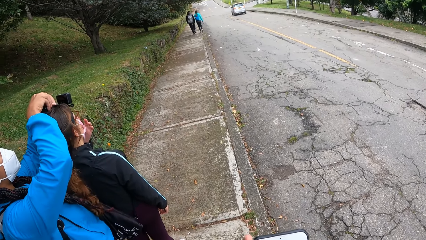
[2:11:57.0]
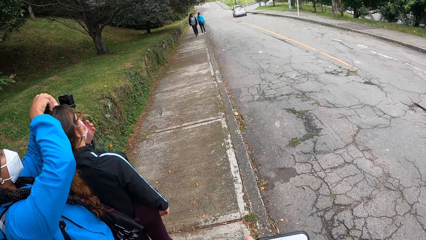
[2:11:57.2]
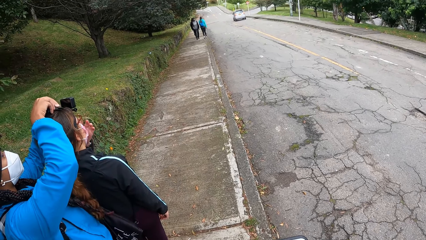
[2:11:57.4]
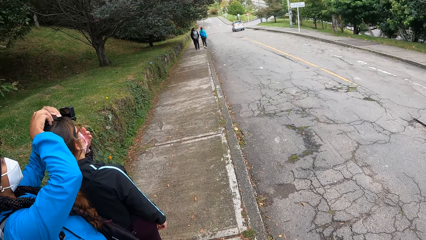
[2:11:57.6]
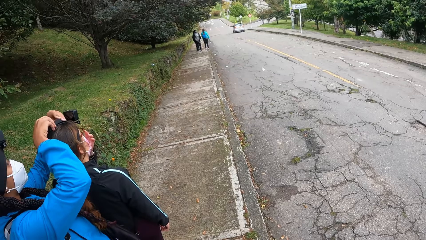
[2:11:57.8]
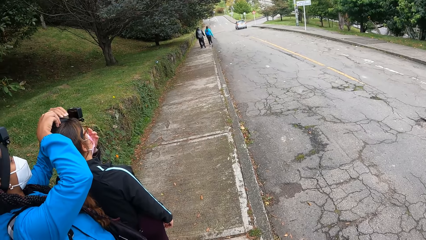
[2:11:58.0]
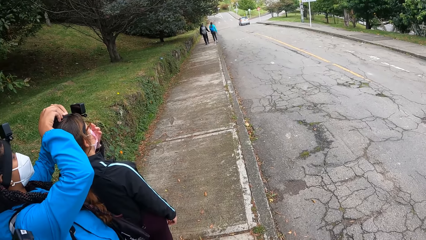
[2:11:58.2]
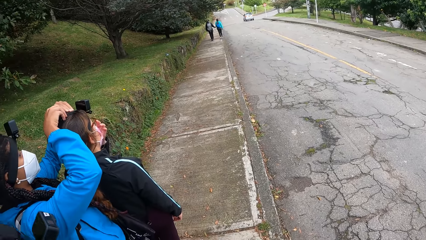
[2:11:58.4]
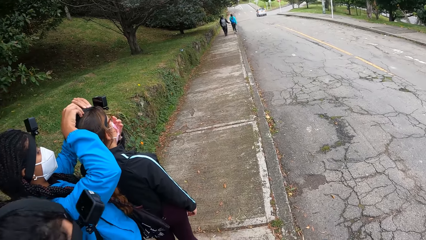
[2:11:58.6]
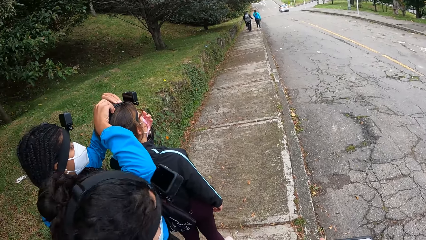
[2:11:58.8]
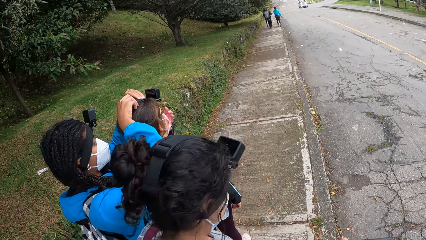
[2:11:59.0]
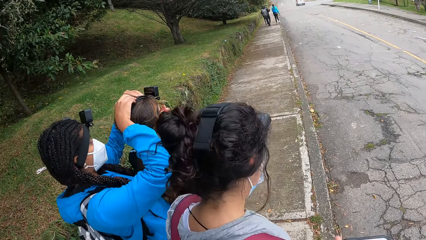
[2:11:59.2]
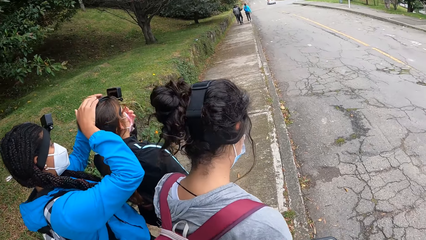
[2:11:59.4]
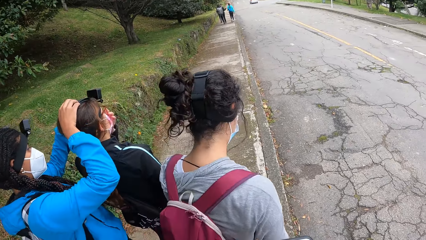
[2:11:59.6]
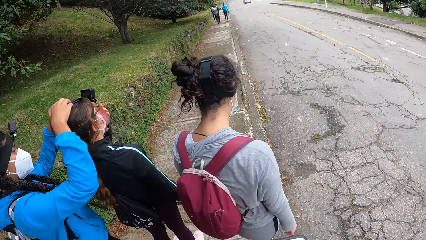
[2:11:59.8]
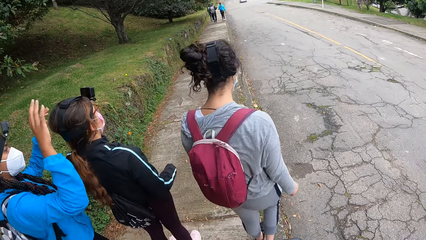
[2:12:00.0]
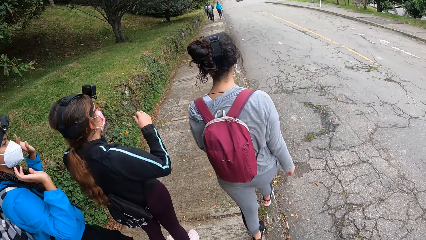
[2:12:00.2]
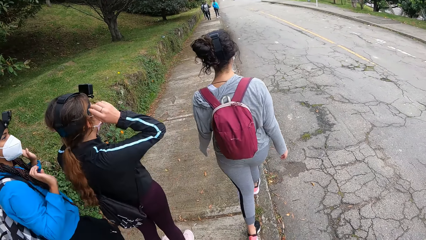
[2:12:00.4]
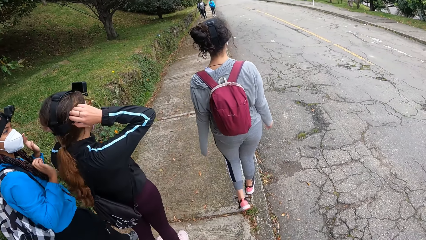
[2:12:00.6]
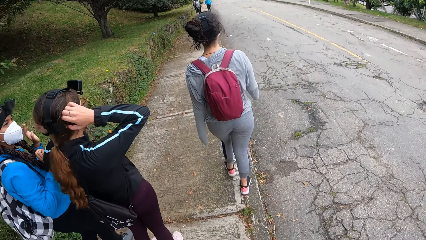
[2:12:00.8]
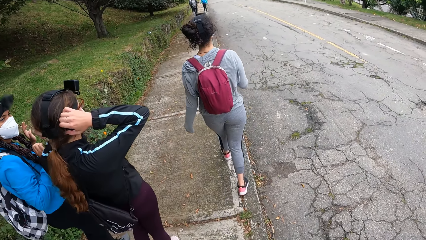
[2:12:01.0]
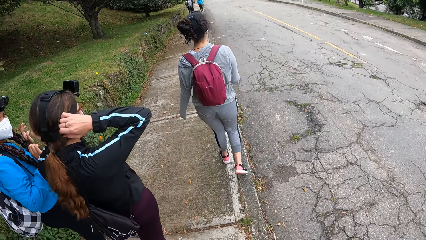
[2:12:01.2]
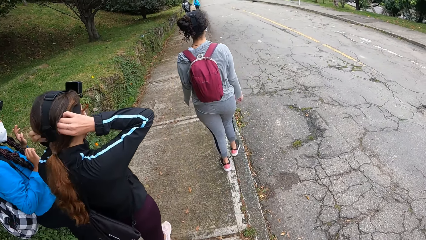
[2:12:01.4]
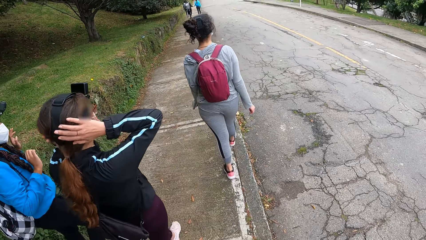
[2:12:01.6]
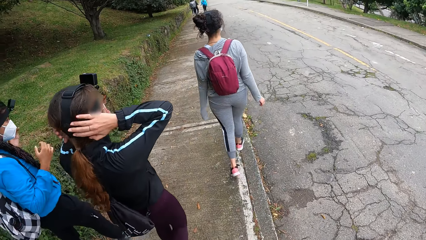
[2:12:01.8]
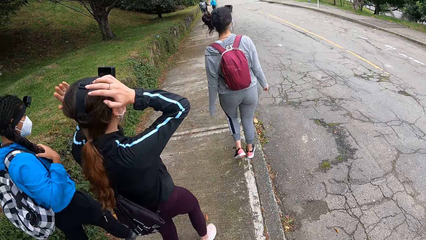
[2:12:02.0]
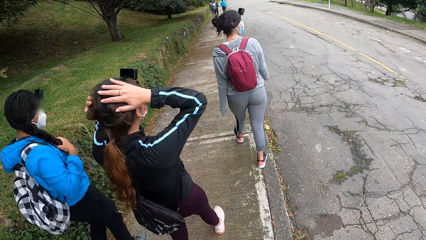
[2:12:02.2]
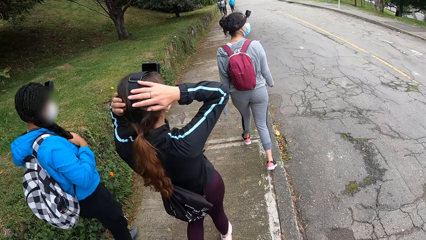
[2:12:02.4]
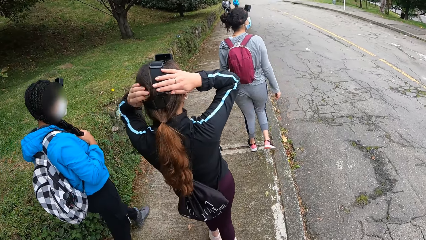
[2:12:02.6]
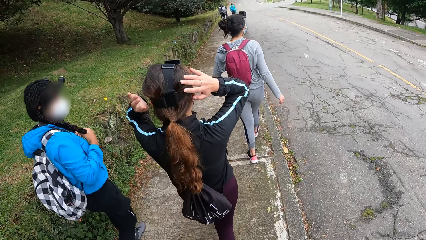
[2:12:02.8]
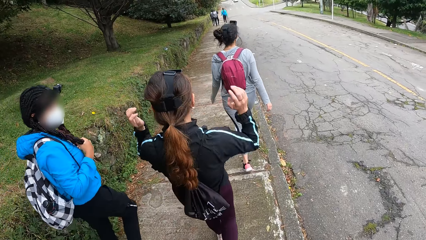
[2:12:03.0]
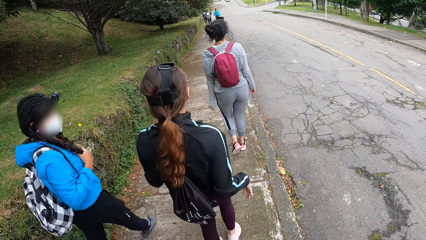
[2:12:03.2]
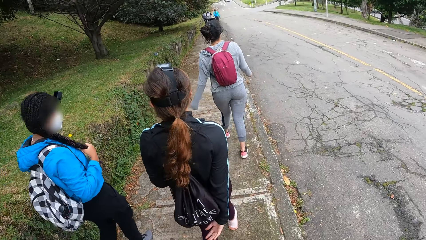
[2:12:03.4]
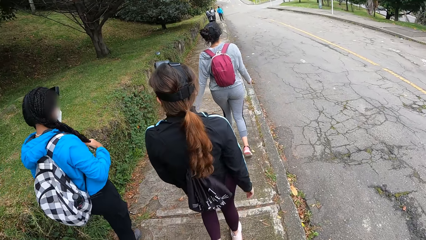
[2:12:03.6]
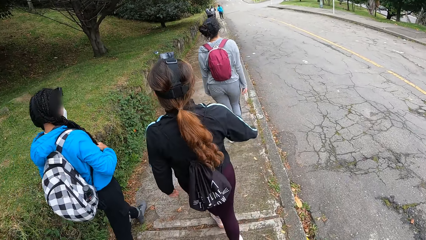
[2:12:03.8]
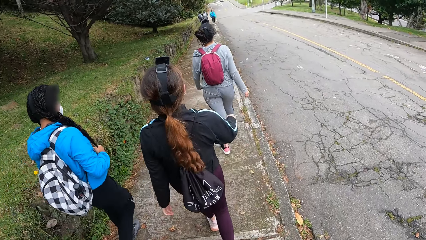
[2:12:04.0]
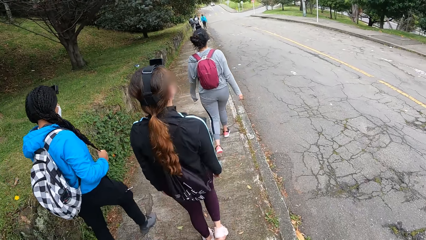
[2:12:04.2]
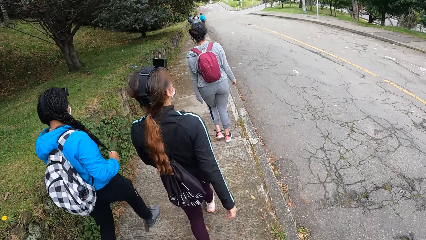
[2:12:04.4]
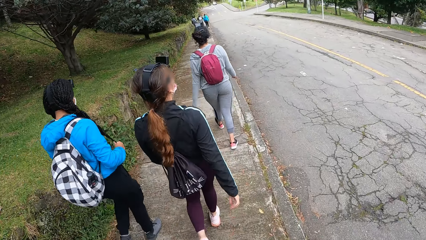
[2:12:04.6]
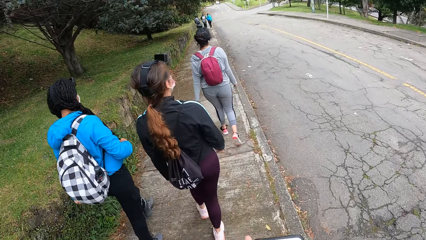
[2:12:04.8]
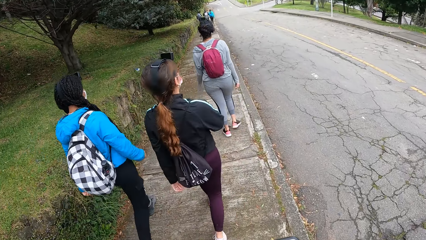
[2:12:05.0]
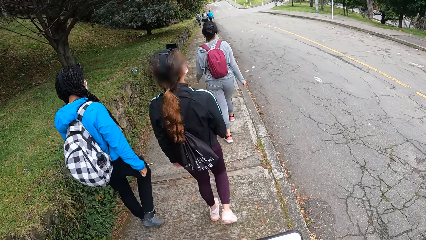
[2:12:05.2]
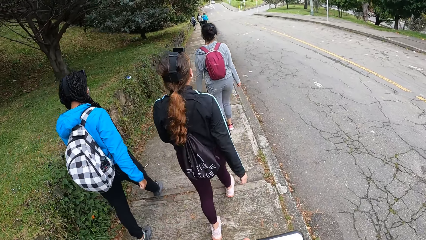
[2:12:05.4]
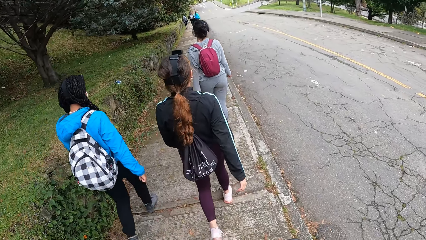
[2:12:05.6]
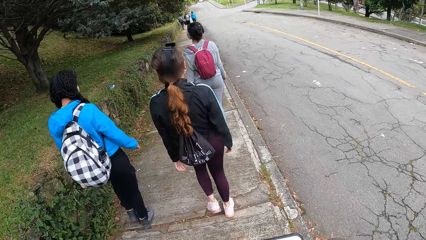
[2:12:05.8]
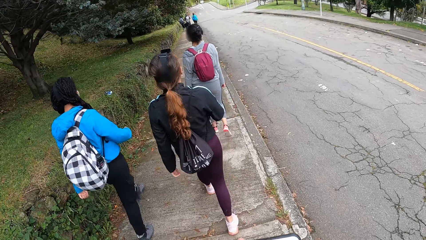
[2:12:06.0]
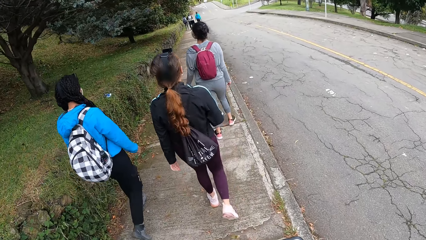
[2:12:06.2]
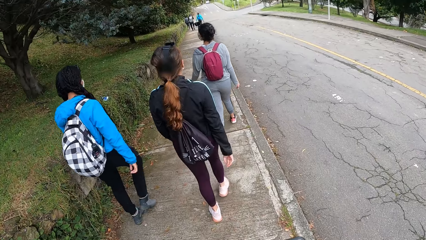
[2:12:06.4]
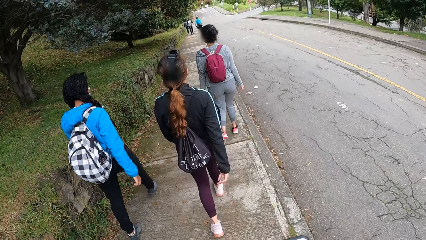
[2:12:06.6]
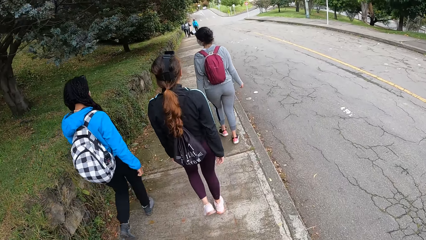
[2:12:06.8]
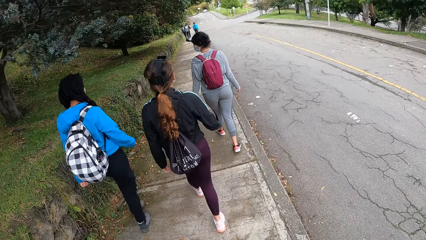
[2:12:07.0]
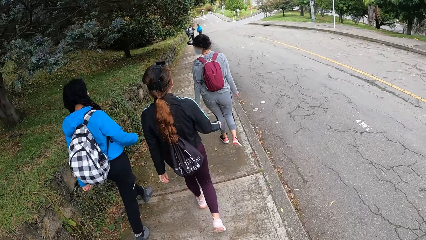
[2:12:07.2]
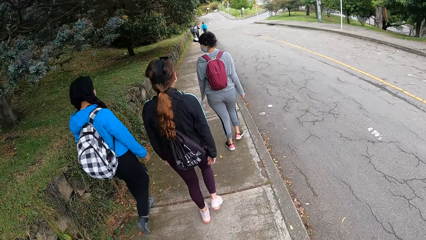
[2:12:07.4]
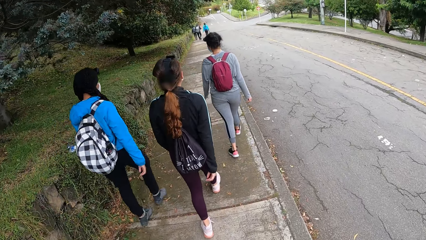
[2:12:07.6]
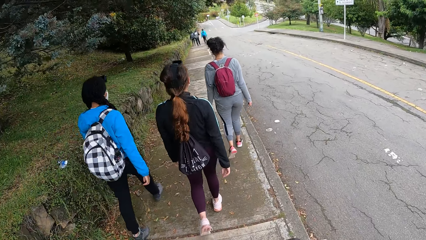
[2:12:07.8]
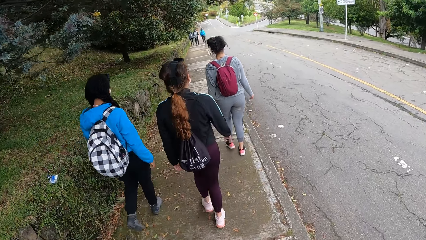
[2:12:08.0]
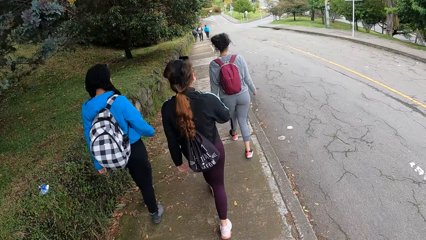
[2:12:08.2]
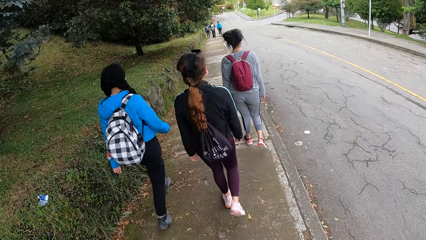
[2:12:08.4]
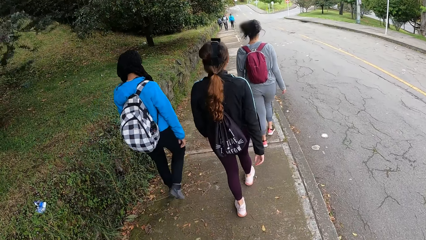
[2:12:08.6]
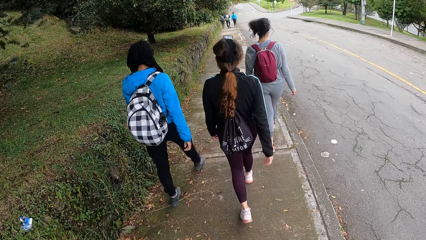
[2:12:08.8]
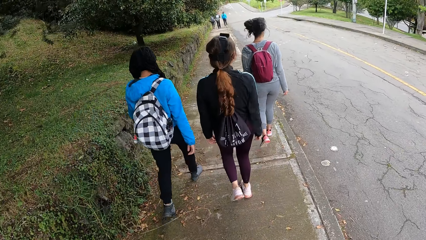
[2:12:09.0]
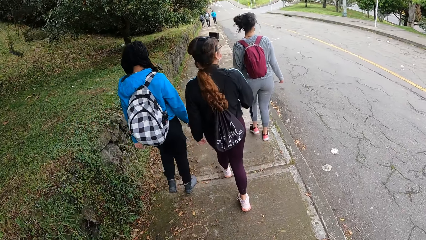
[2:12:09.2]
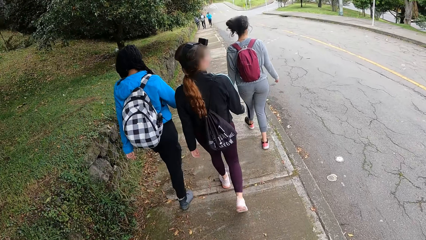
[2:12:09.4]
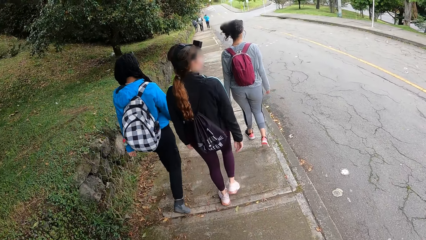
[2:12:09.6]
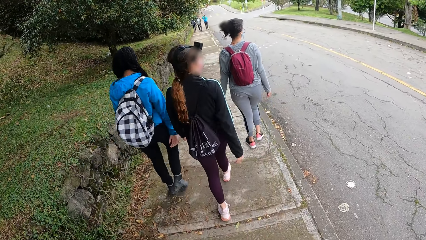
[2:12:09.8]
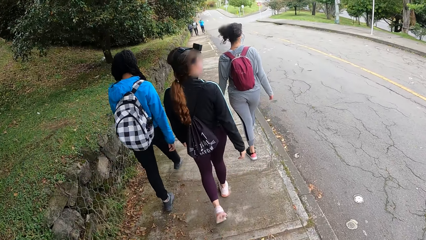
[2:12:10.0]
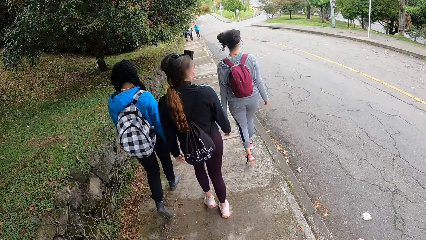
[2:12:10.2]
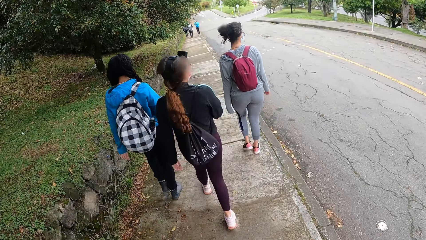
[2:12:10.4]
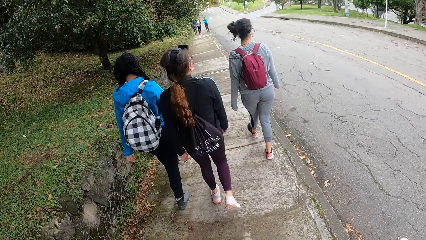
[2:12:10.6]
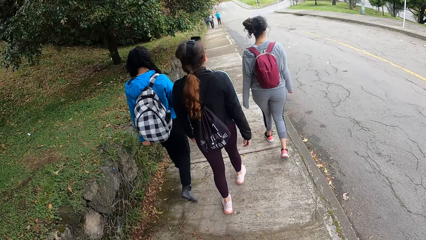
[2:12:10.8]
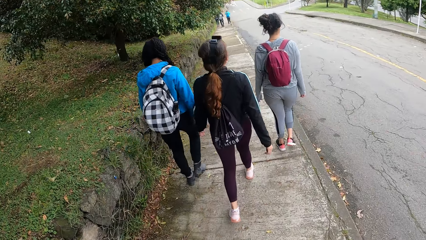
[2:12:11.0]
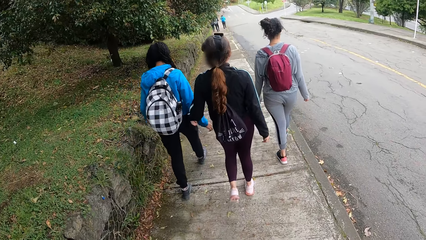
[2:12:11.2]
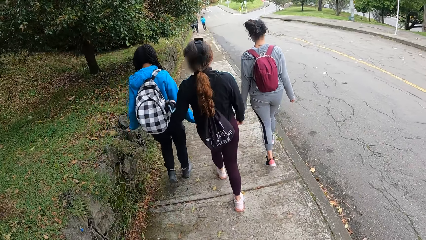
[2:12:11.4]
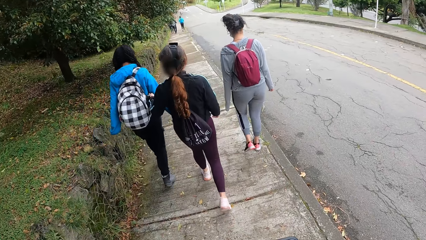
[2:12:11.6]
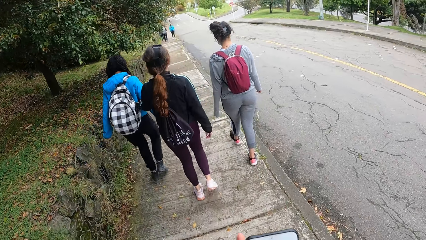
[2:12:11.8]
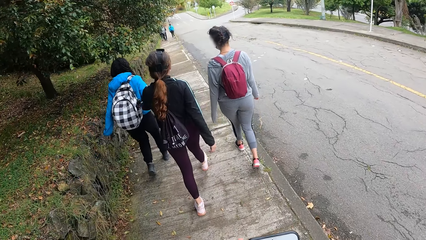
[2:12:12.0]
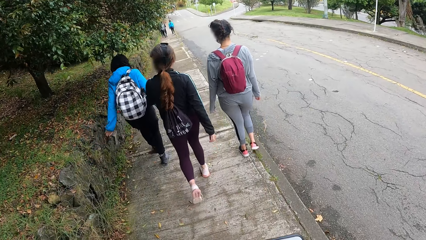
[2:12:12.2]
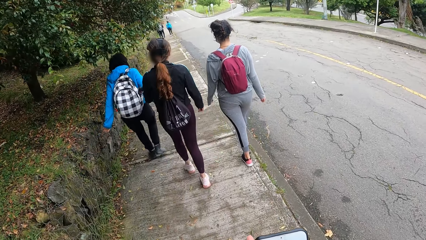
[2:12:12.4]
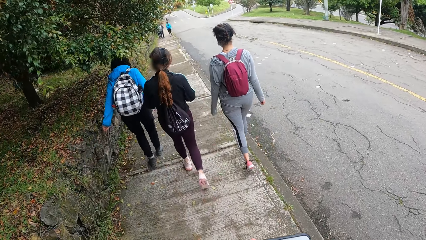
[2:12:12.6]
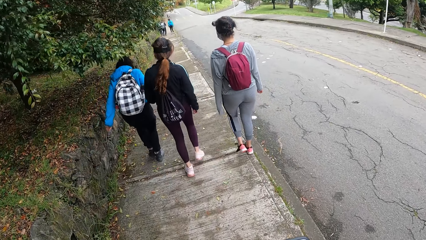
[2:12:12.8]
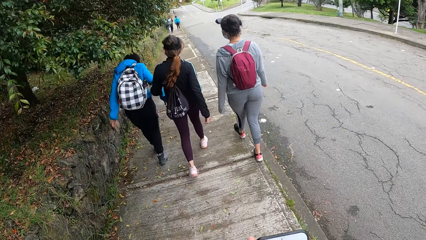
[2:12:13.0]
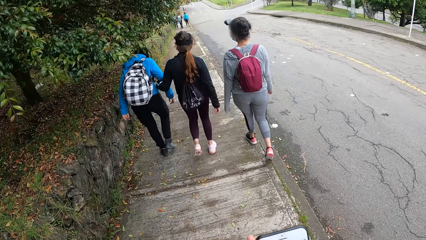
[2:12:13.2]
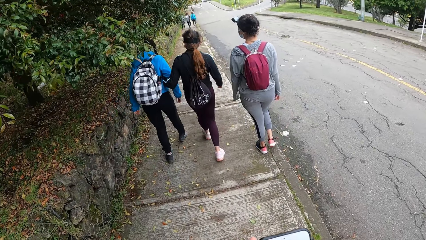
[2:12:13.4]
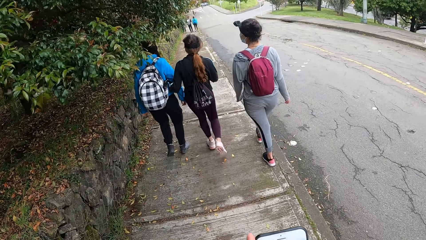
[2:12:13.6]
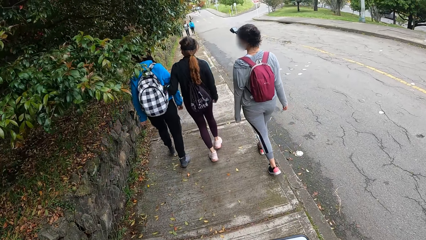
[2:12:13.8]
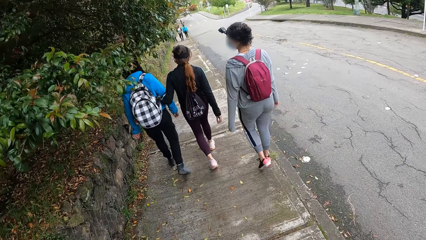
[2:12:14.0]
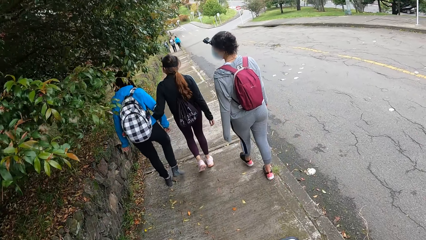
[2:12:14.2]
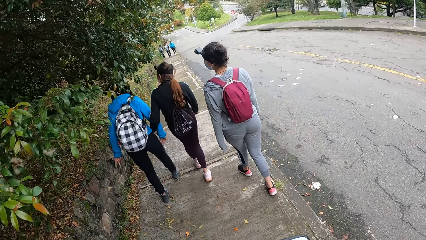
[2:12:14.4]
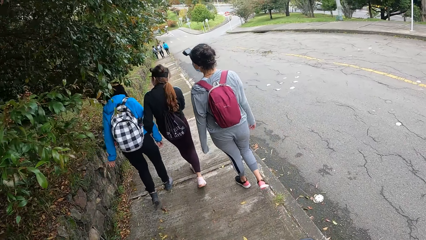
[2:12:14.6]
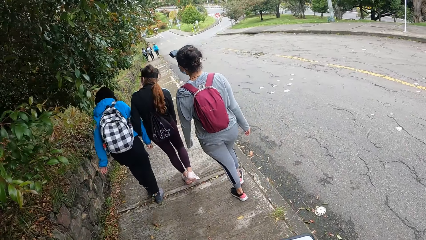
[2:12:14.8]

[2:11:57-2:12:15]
A woman walks down the pathway. Another woman adjusts the camera band on her head with her hands. The camera wearer walks with the second woman and a third woman down the pathway. The second woman touches her hair with her hands. She holds the third woman's right hand with her left hand.
